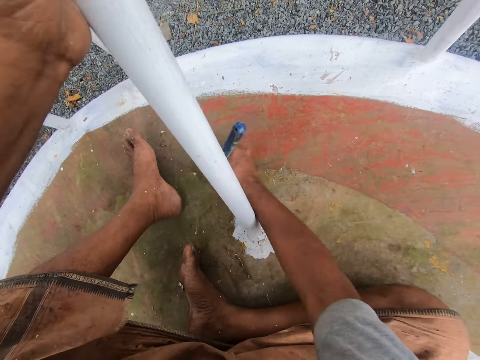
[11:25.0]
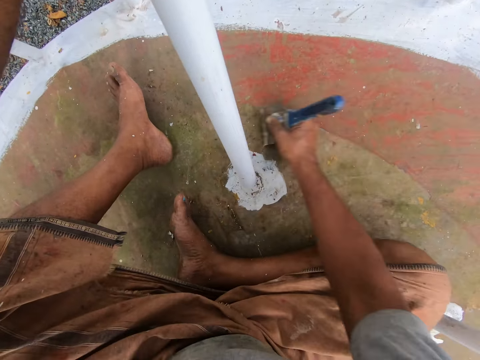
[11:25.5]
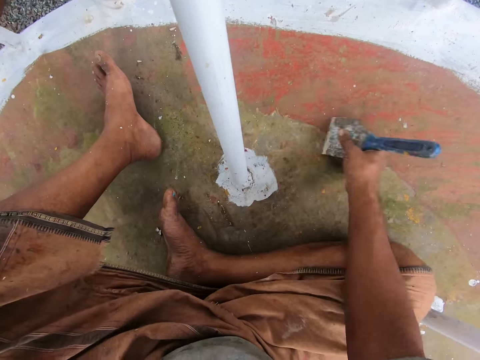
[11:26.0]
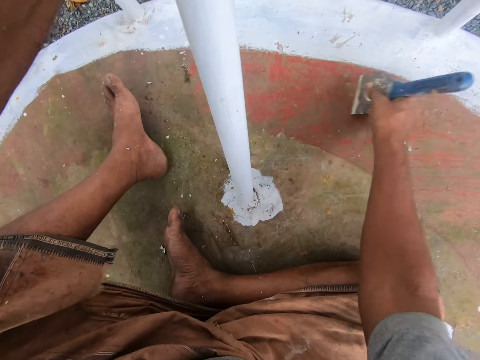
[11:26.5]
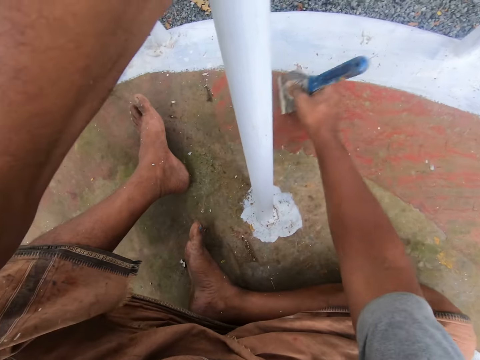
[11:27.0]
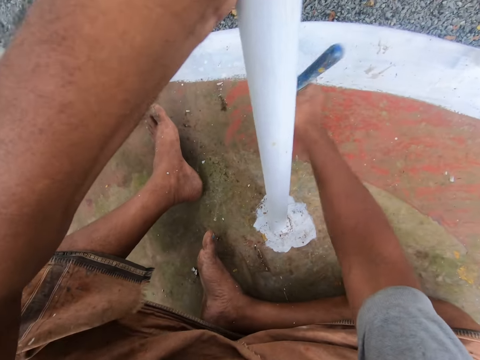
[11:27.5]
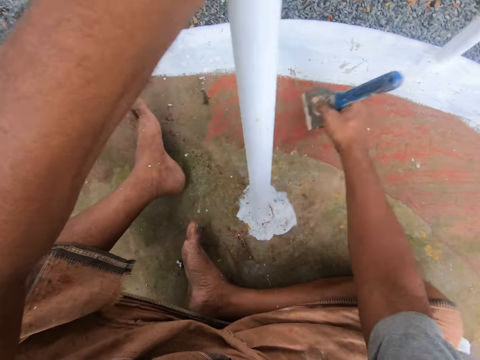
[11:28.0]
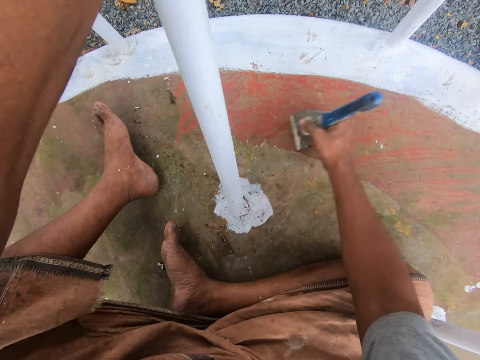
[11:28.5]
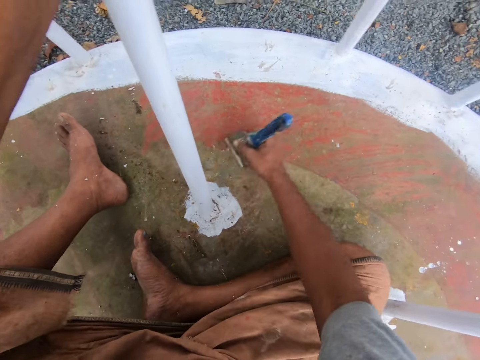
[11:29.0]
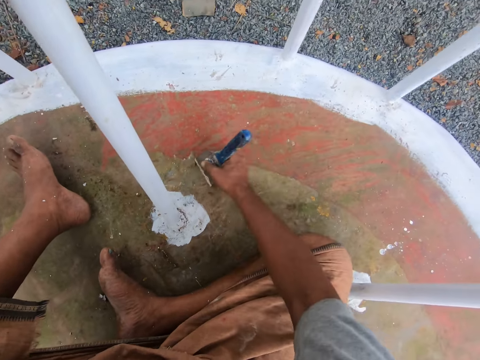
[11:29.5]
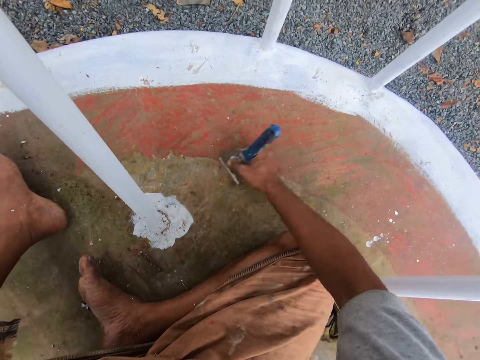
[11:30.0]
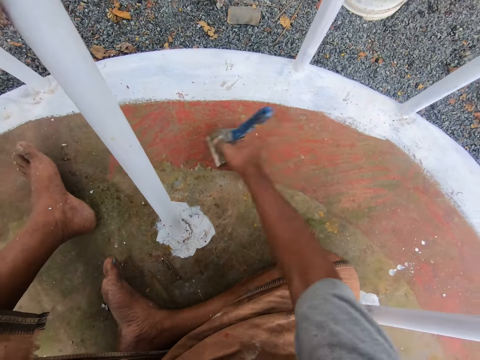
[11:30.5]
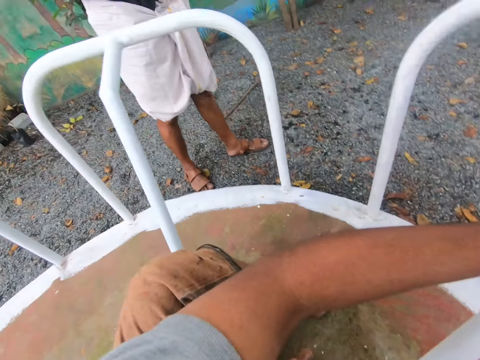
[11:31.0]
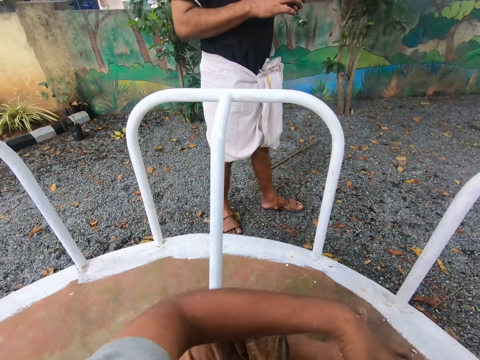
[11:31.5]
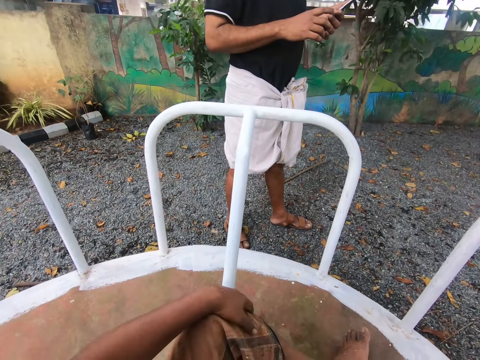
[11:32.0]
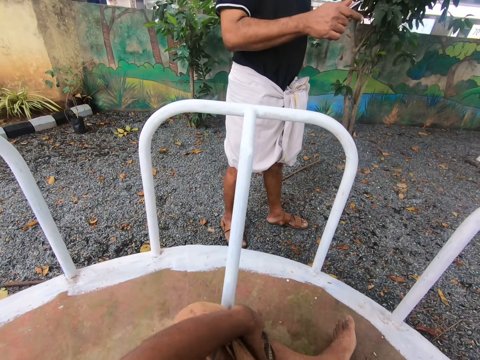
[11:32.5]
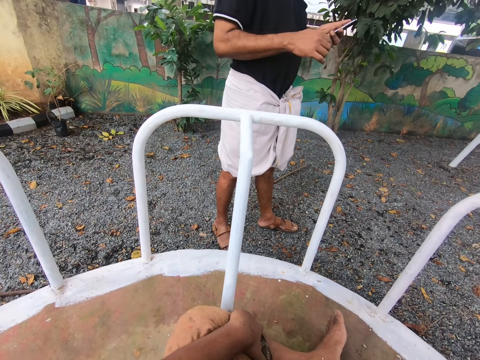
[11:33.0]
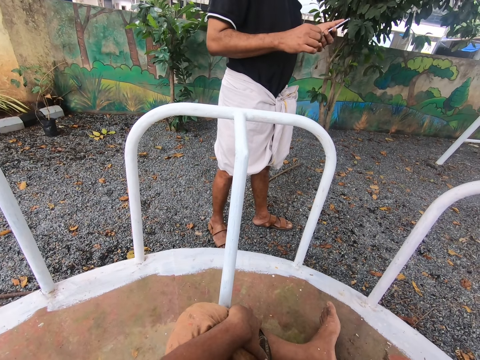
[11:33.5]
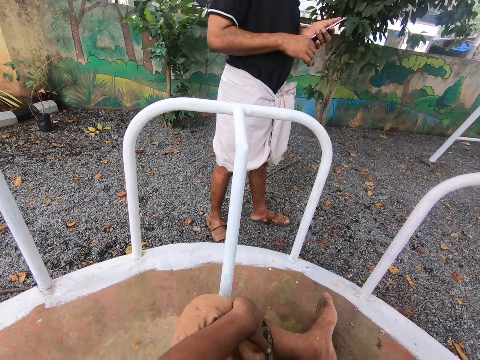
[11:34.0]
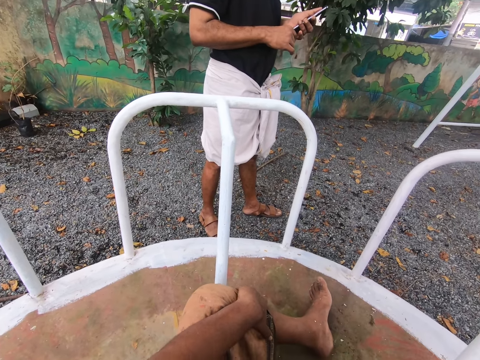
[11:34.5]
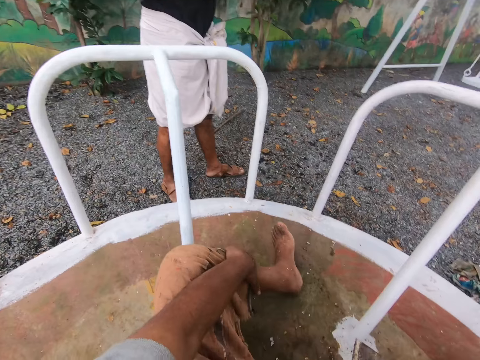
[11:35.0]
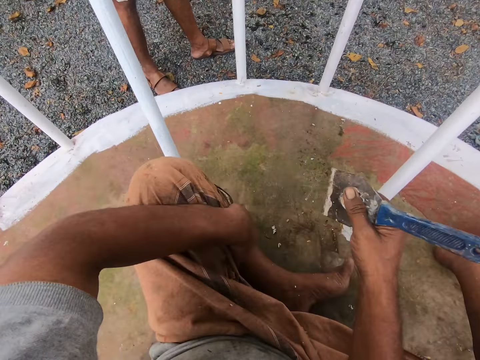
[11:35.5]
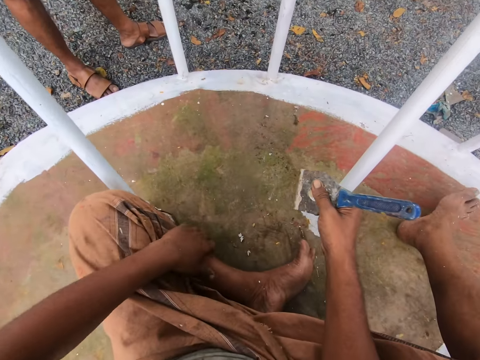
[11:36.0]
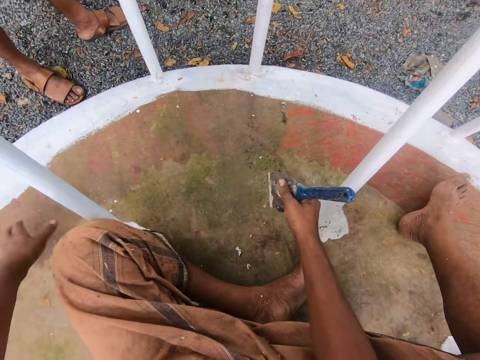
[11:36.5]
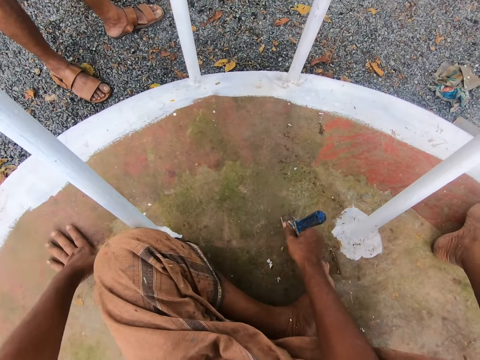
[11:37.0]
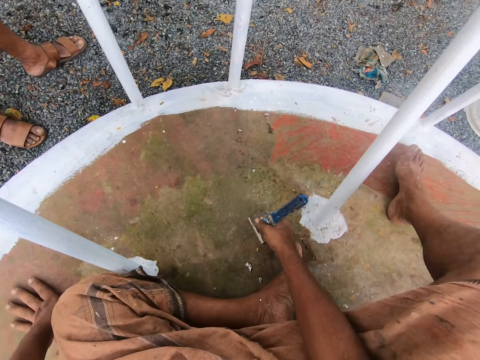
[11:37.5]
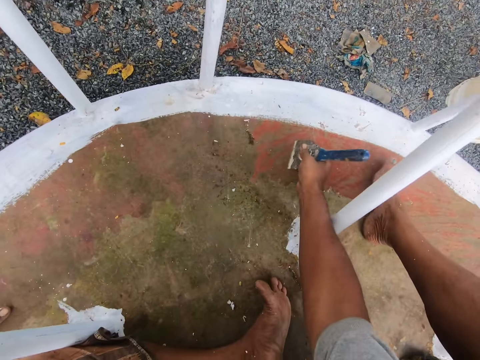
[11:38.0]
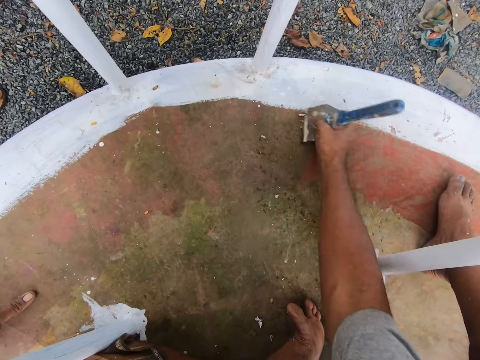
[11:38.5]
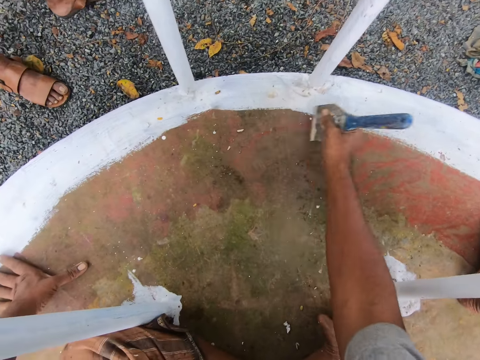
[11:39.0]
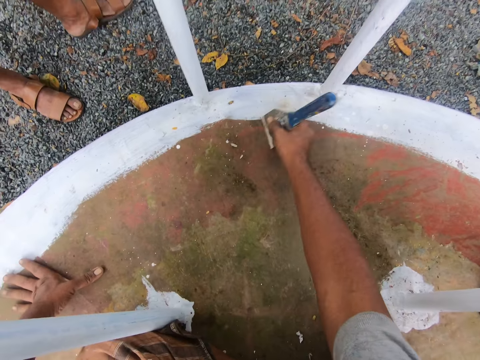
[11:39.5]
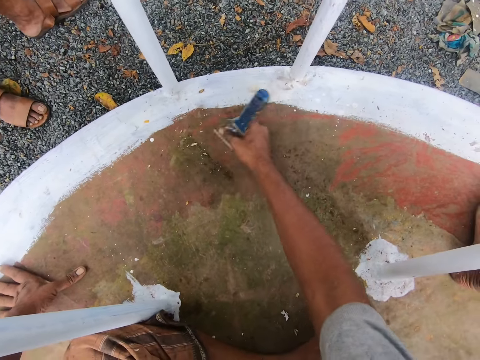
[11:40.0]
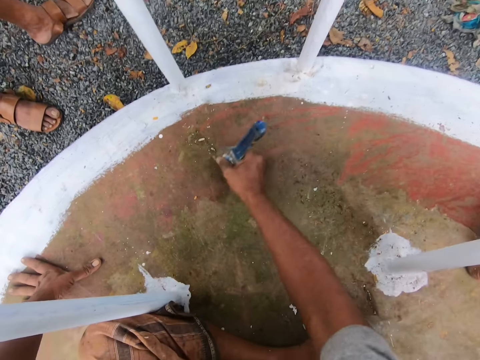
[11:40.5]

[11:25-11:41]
The camera wearer talks to a man. He scrapes dirt off the swing or playground roundabout with the scraper. He talks to the man. He lets go of the railing. The man operates a phone with both hands. The camera wearer talks to the man. He bends his knee. He talks to the man. He places his hand on the swing. He scrapes the surface of the playground roundabout with the scraper in his right hand. The man talks to the camera wearer.

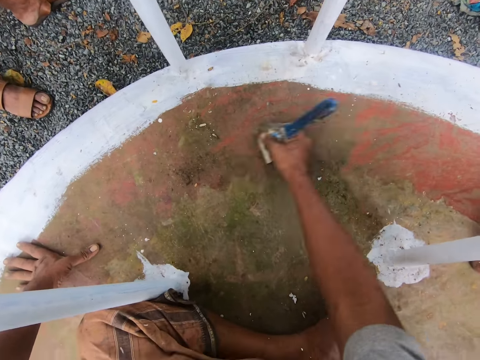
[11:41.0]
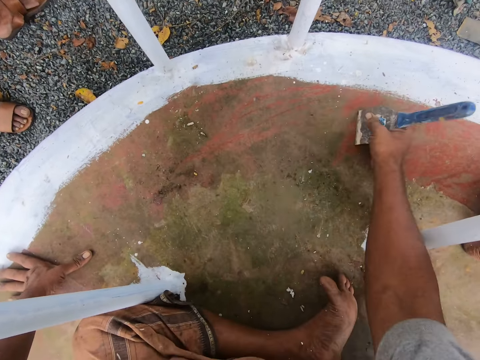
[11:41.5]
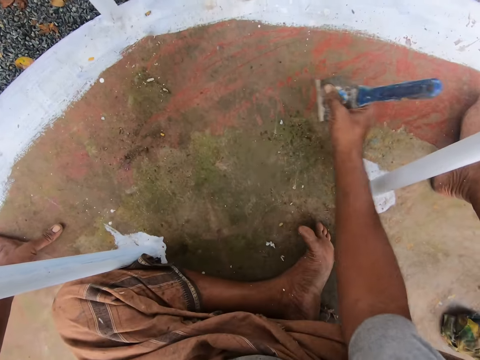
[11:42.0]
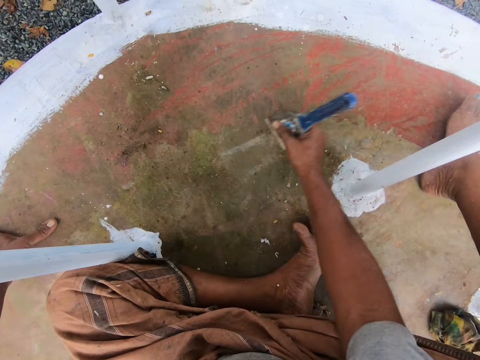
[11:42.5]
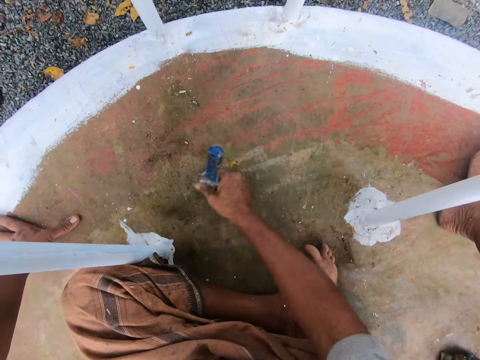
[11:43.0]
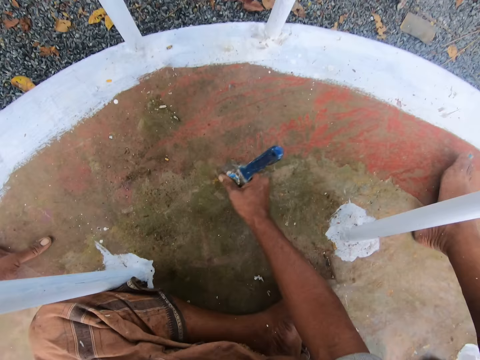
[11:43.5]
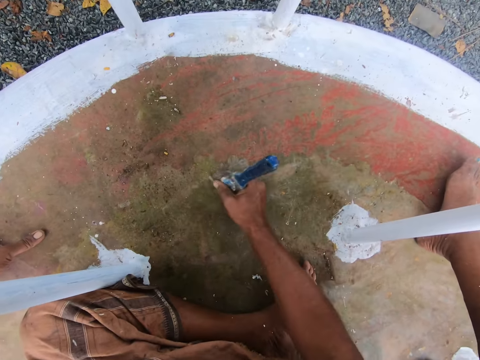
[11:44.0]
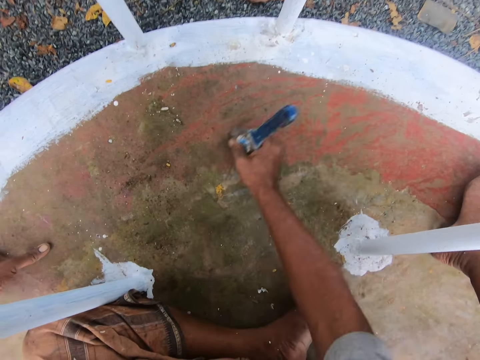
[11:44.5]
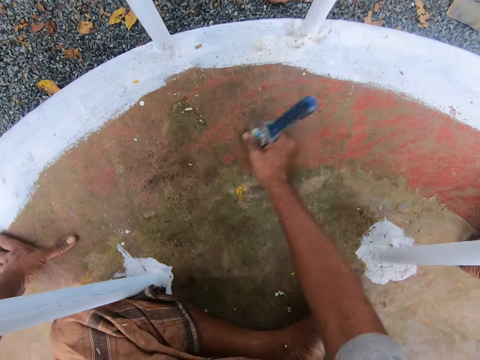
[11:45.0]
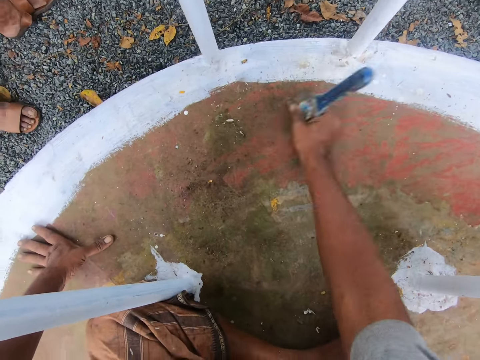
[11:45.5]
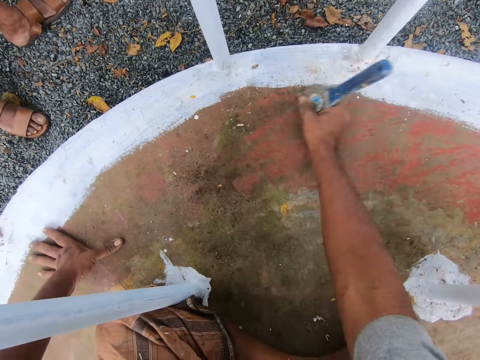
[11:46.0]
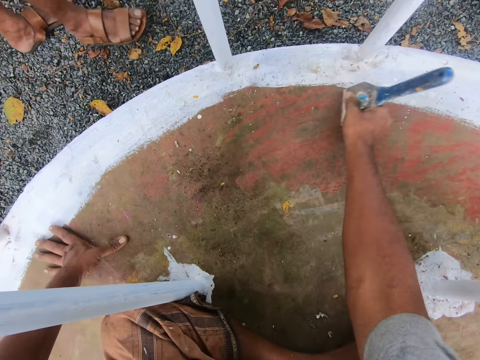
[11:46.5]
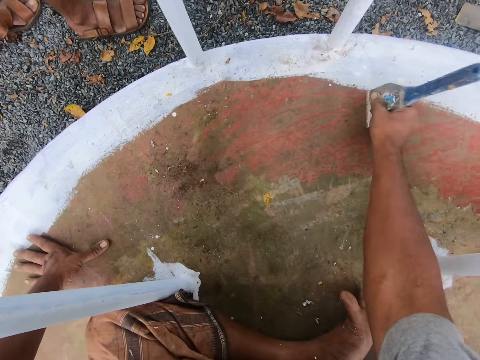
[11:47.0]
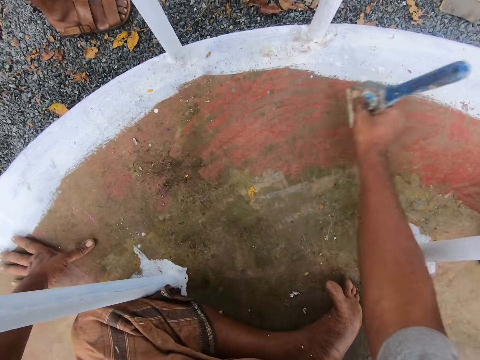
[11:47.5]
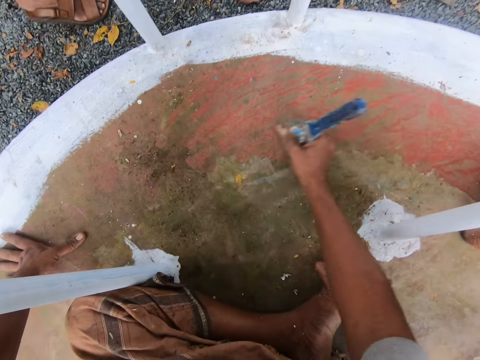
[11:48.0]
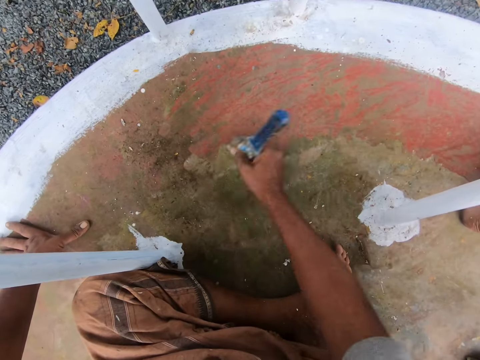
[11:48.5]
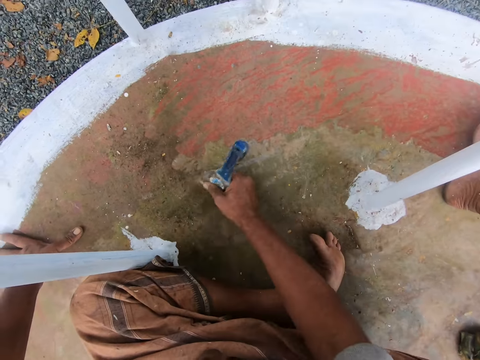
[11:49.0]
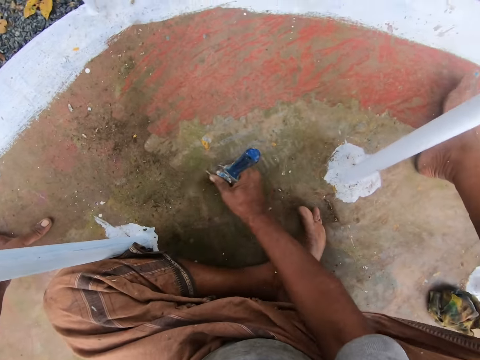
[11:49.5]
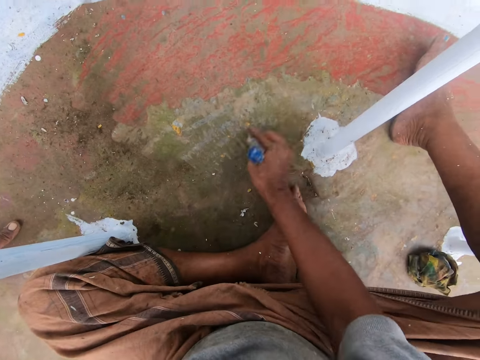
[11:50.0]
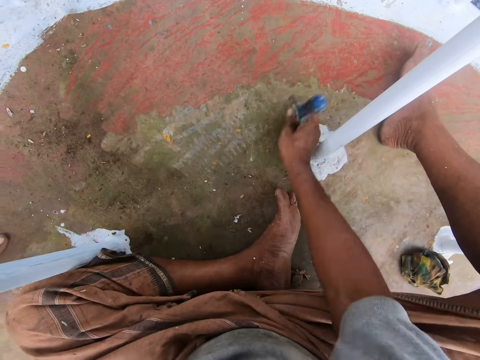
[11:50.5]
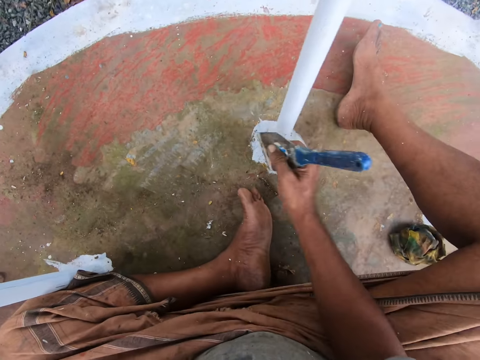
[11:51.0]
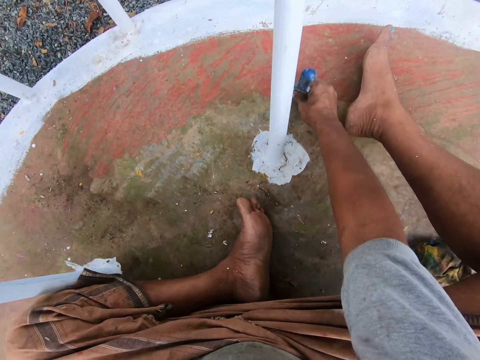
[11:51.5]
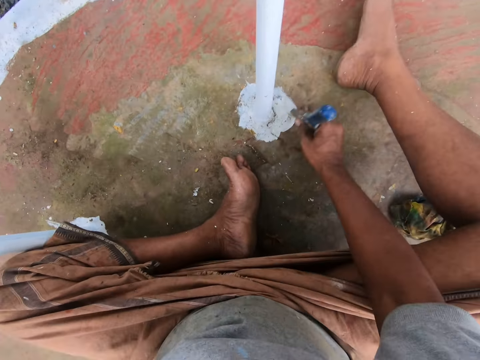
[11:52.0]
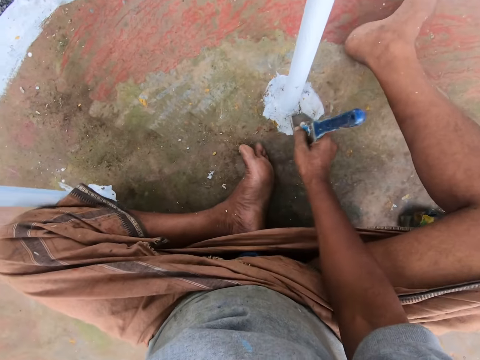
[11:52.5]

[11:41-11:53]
The camera wearer talks to a man. They scrape dirt off the swing with the scraper. They talk to the man. They scrape dirt off the swing with the scraper again.
